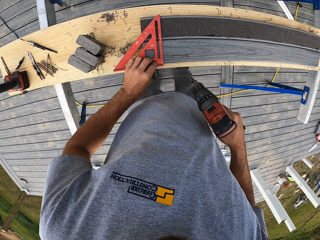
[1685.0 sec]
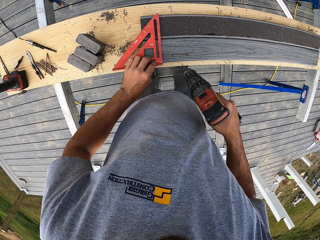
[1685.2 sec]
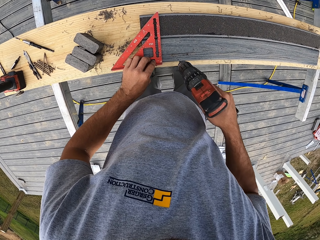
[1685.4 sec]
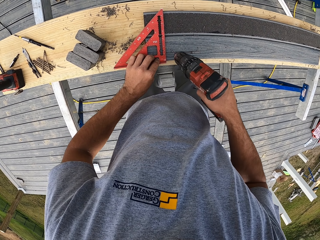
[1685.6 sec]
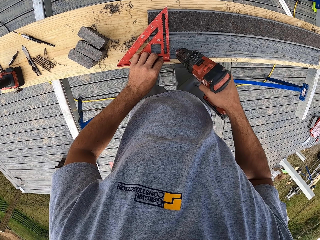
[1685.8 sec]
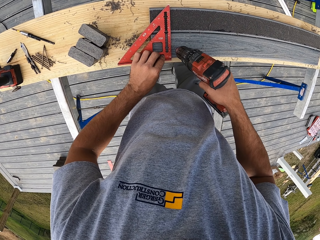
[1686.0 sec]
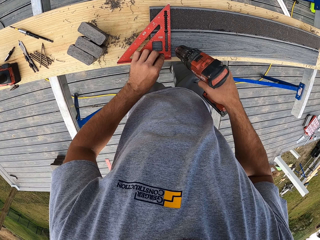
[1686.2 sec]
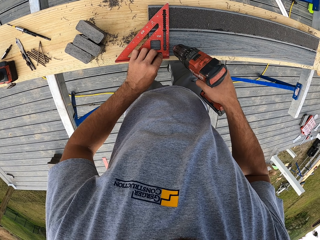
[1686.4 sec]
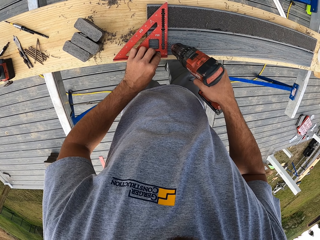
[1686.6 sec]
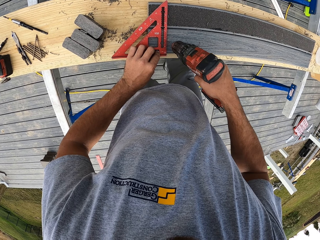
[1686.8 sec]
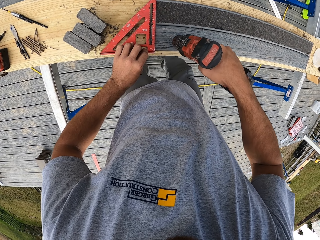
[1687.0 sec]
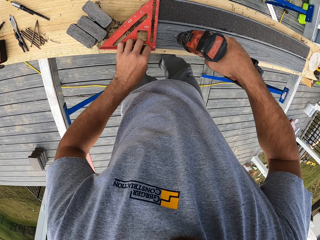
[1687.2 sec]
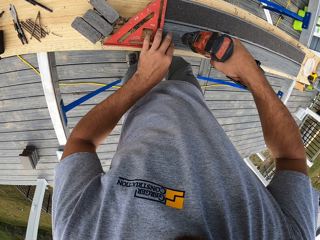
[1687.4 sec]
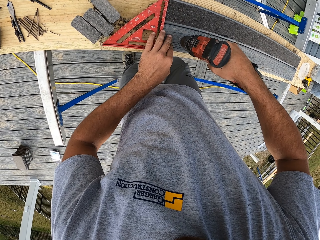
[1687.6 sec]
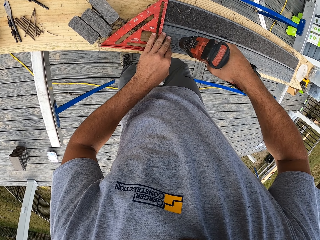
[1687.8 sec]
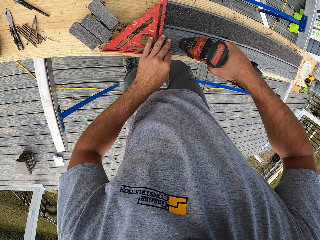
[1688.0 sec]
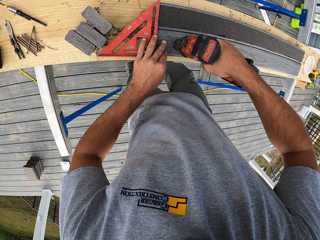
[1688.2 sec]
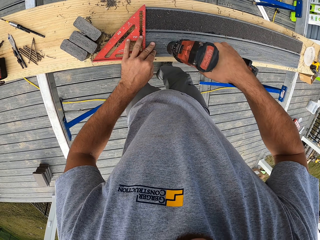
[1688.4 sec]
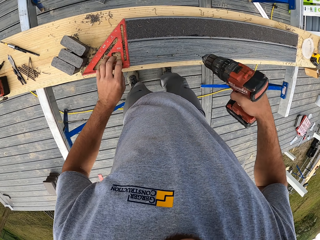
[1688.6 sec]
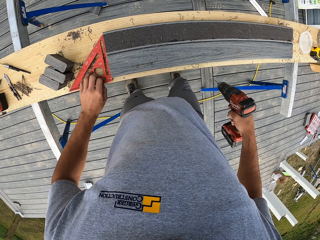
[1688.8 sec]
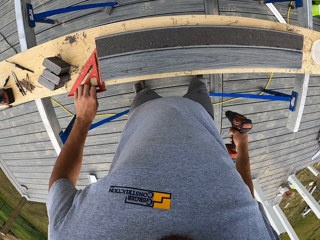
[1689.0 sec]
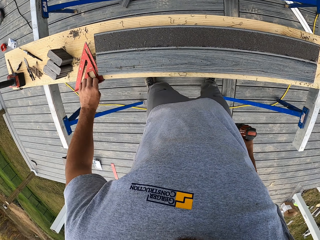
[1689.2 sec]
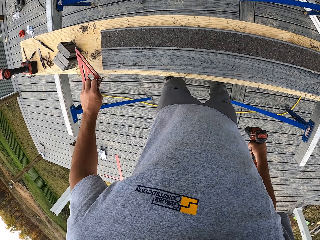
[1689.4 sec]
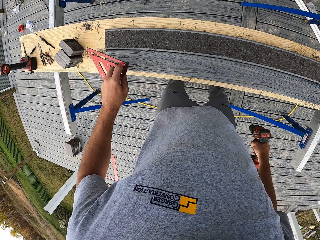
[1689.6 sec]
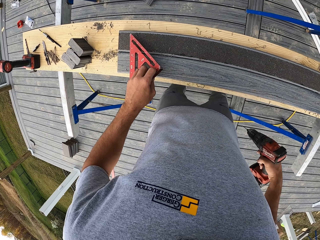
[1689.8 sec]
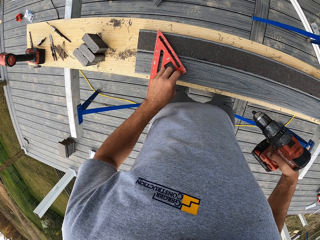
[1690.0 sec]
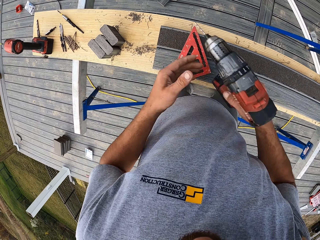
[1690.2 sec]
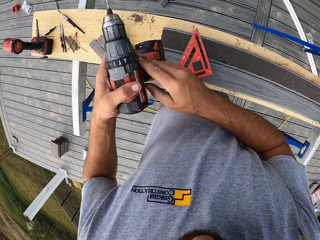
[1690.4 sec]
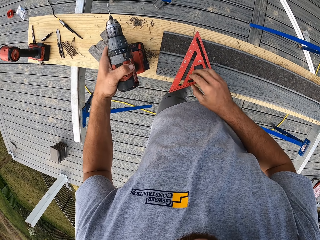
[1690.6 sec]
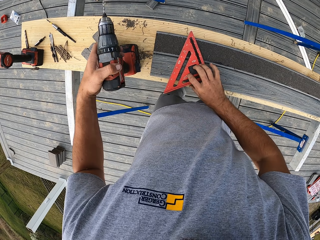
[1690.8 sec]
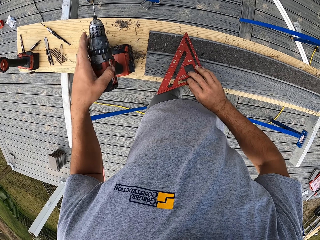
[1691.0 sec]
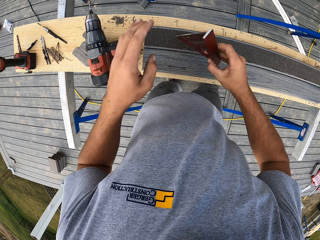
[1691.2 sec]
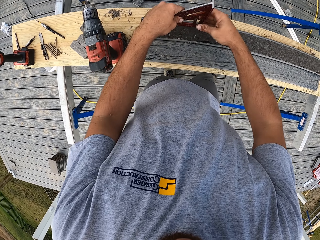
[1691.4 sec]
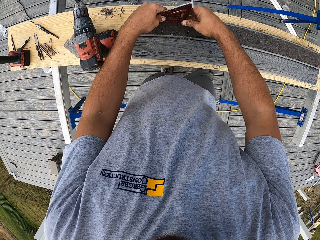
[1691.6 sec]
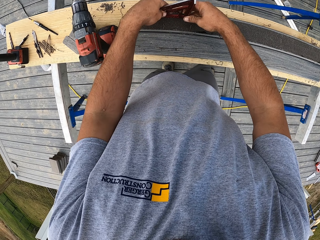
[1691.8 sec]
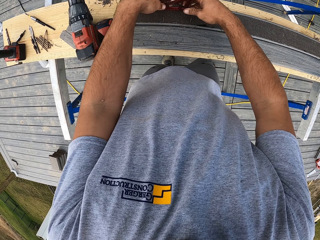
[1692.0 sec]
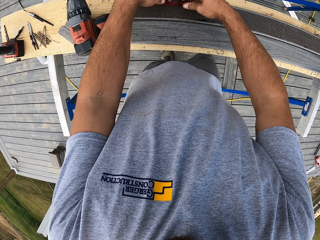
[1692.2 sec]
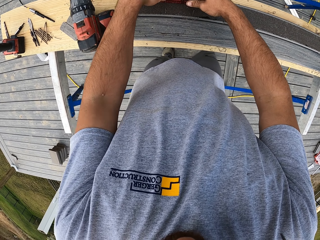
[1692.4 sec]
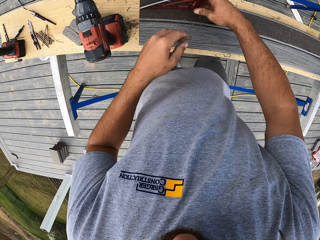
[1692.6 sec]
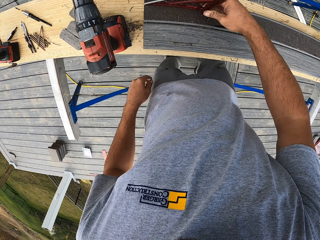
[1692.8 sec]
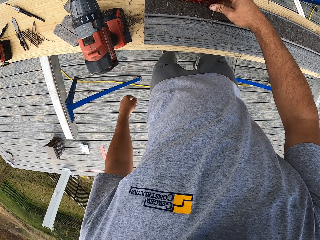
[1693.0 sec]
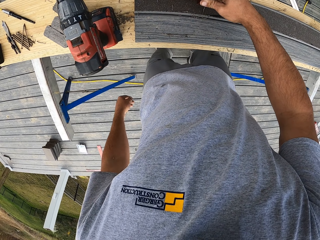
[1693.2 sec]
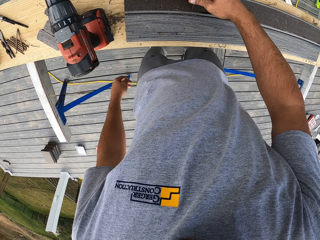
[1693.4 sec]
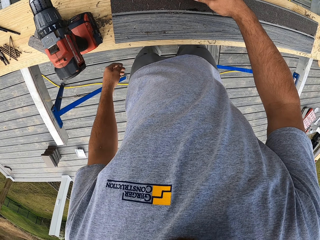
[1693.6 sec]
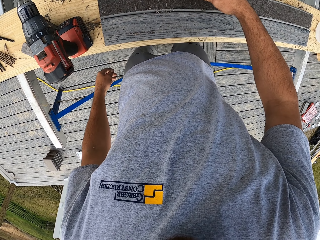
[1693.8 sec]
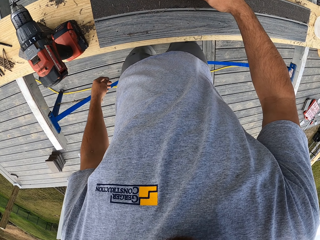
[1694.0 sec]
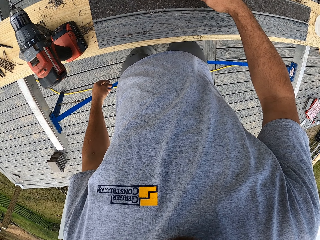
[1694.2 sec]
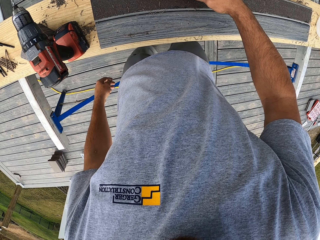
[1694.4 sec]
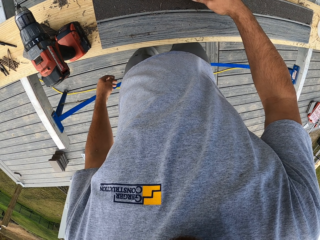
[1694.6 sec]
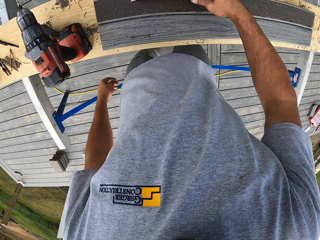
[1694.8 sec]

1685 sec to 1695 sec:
The camera wearer moves the ruler back on the rail. They move the ruler. They drill the rail. They lift up the drill and lift up the ruler. They place the ruler on the rail. They put the drill down. They lift up the ruler. They measure the sizes required.

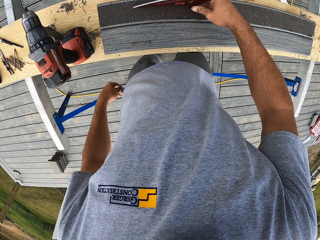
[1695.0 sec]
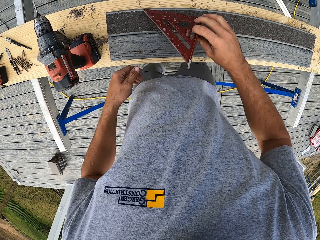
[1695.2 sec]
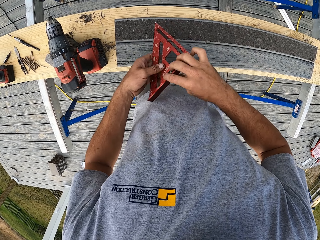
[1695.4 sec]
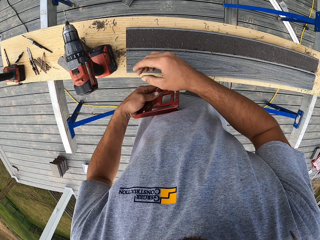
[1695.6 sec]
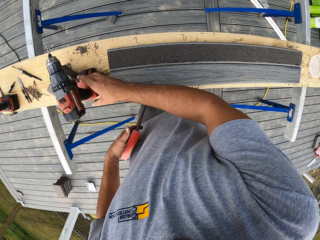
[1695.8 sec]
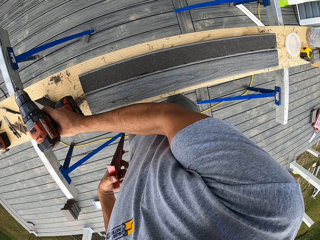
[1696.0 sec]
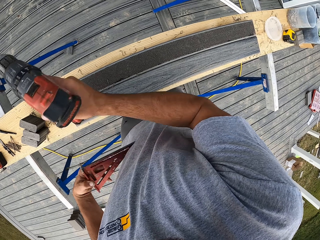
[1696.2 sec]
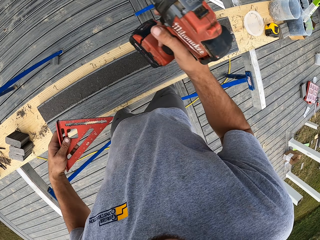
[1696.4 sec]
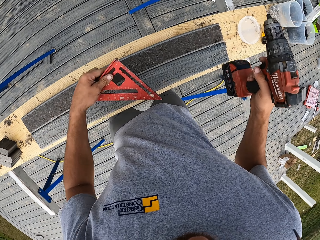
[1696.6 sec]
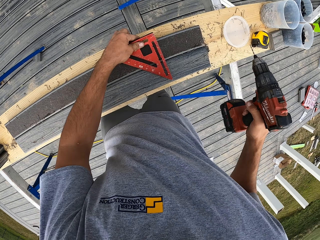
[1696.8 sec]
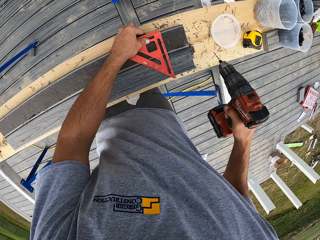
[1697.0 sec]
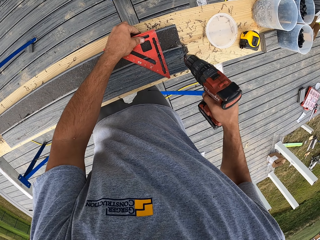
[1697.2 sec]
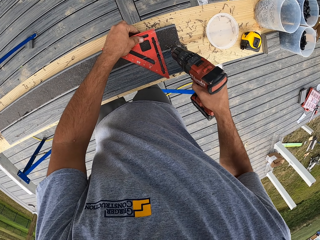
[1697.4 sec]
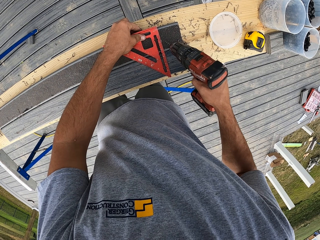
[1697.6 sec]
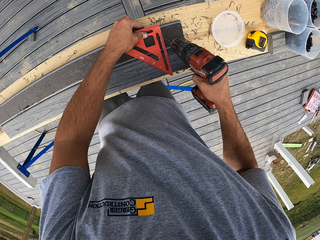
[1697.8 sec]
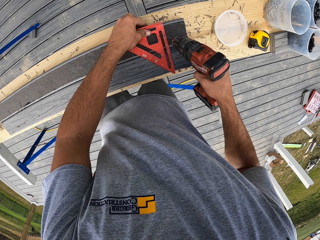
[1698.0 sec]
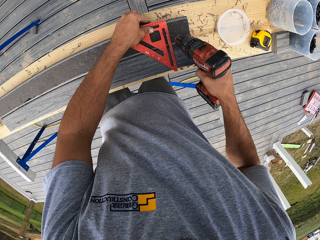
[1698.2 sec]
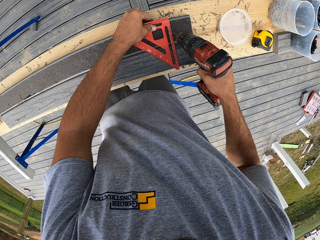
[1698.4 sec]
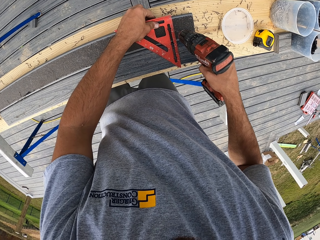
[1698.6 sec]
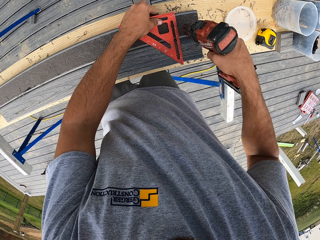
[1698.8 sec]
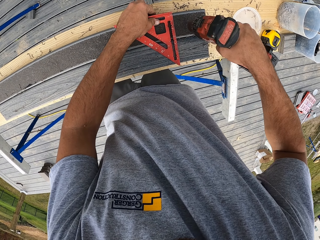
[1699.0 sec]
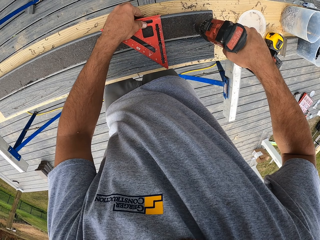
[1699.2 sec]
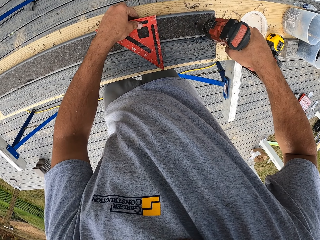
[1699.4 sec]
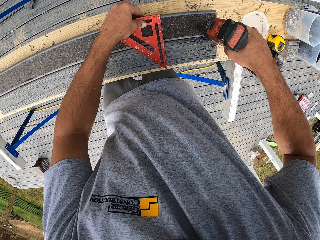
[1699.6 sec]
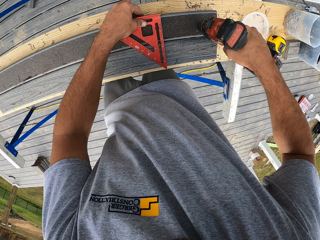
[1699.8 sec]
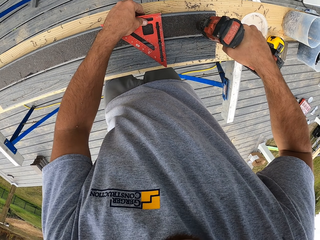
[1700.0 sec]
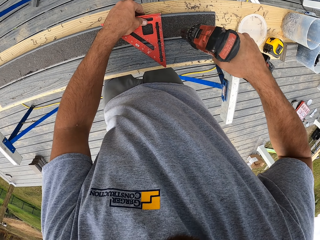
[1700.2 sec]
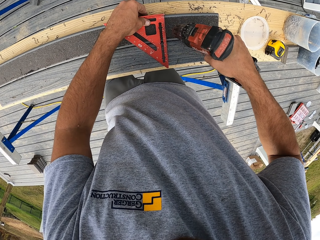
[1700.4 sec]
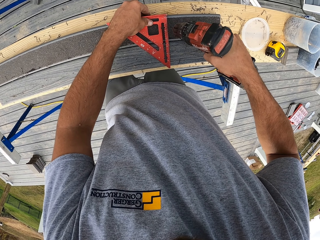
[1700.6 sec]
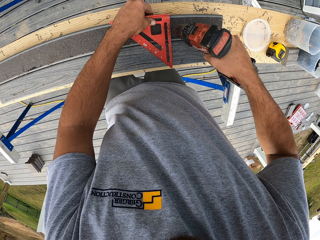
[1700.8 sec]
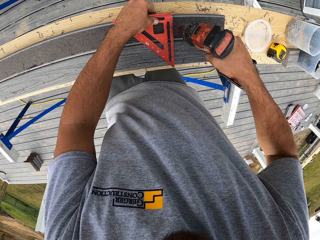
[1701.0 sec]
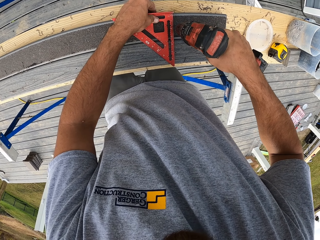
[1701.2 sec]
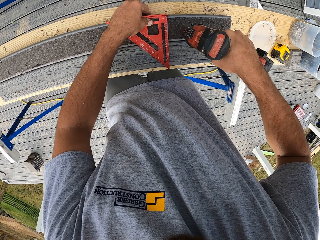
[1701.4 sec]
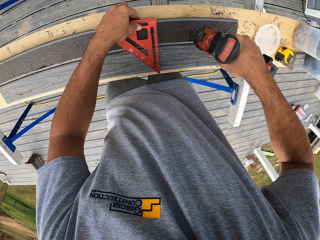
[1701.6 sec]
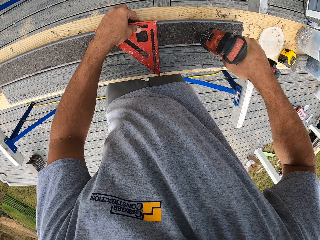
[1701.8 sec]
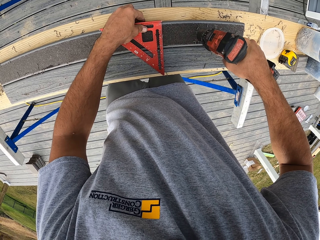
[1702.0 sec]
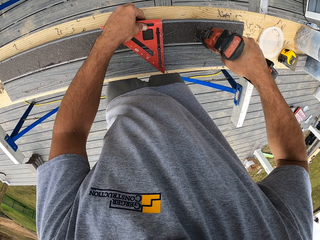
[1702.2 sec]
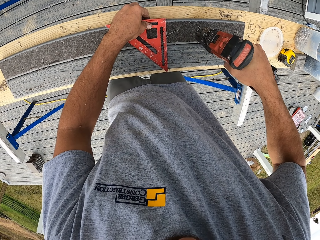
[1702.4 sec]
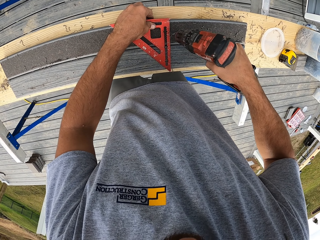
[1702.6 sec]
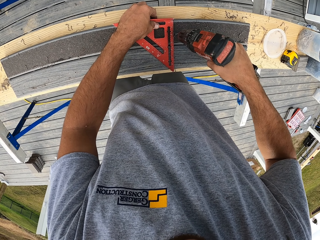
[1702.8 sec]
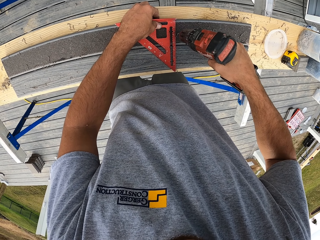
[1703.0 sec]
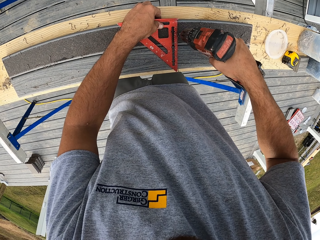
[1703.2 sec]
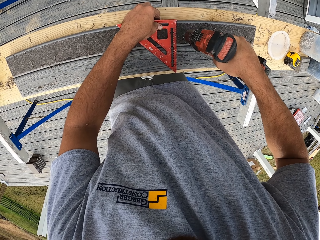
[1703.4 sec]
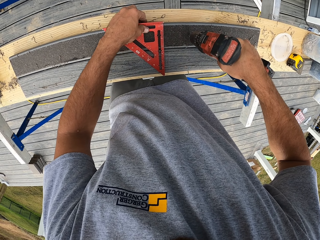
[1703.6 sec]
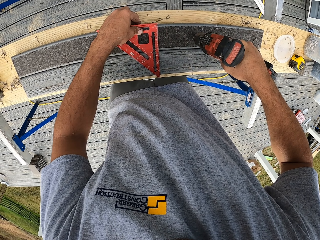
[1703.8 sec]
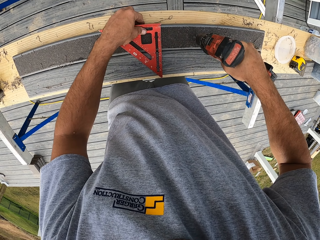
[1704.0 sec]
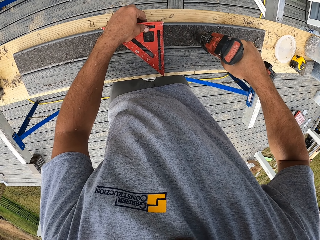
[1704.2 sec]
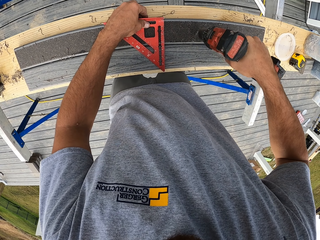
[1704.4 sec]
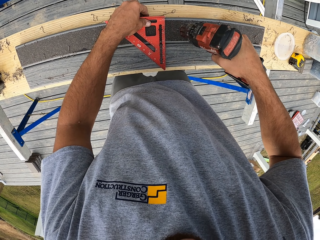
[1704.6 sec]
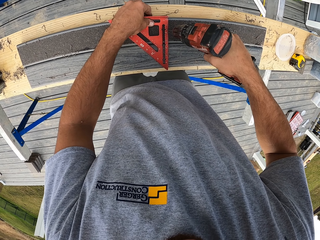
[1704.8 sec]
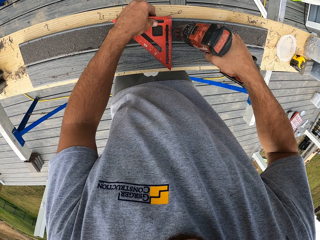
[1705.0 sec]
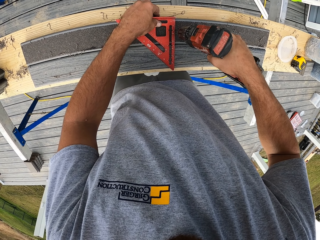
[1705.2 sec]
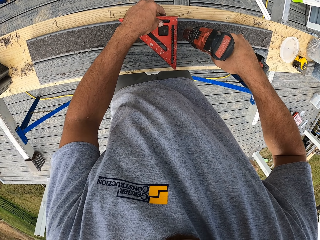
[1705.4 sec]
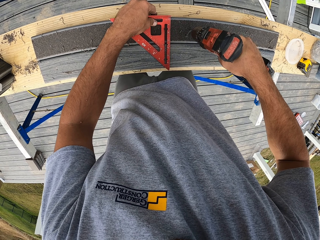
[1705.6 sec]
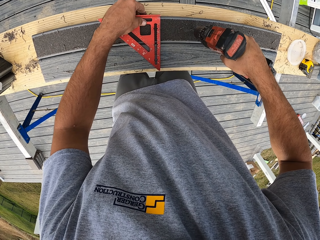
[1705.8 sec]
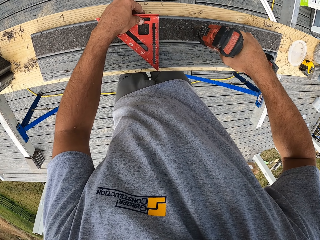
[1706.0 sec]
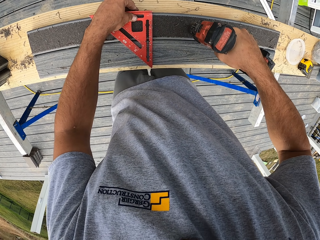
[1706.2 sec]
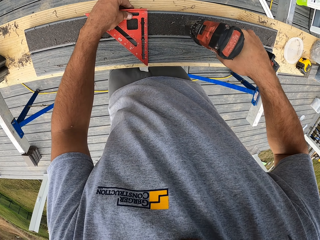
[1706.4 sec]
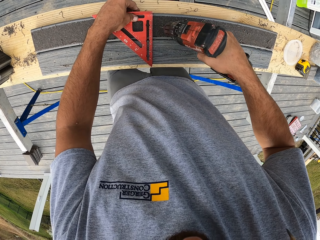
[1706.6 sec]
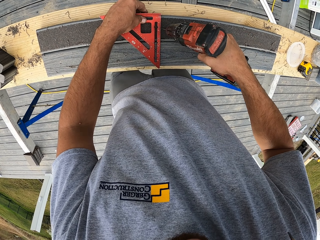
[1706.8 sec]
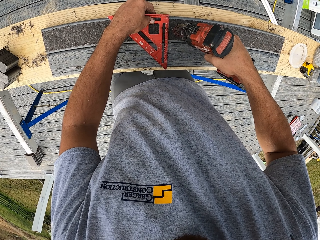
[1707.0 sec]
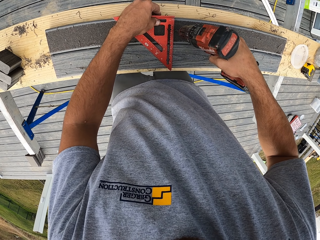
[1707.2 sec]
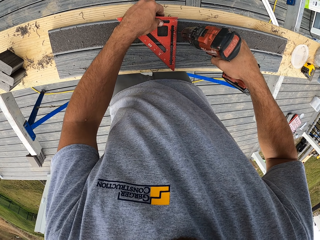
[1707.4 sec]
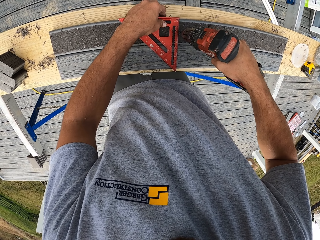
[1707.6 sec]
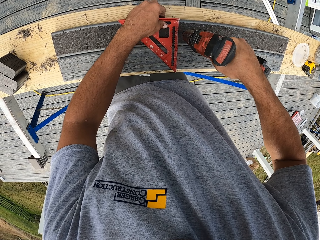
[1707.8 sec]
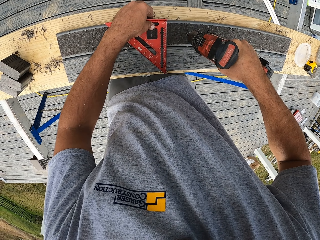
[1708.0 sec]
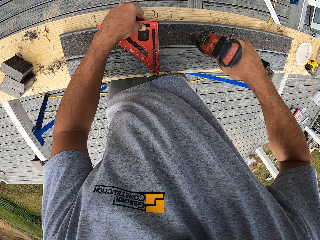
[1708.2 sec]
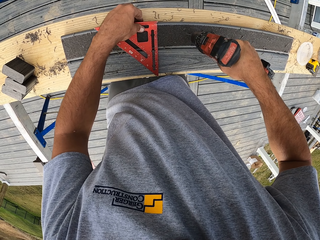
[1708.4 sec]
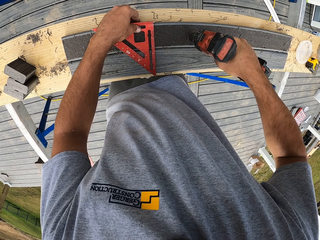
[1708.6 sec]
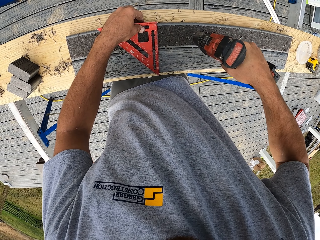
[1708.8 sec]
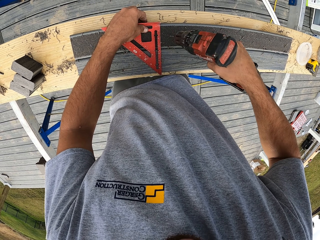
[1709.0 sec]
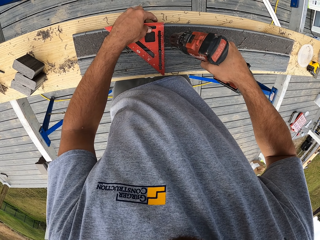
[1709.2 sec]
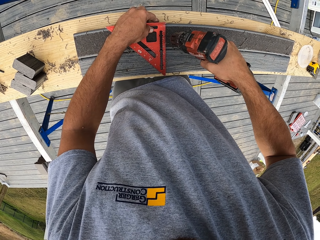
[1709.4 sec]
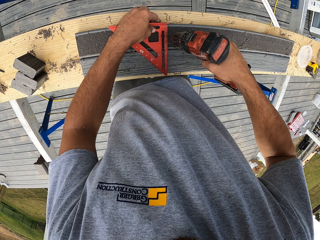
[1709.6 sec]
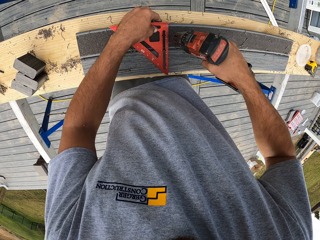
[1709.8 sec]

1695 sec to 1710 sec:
The camera wearer lifts the ruler up. They lift the drill up. They place the ruler down. They make holes on the wood. They move the ruler. They drill the rail.
